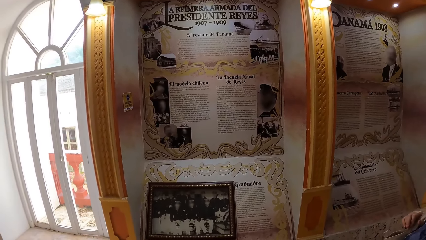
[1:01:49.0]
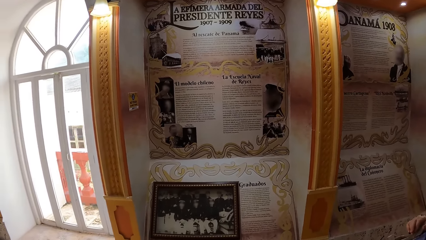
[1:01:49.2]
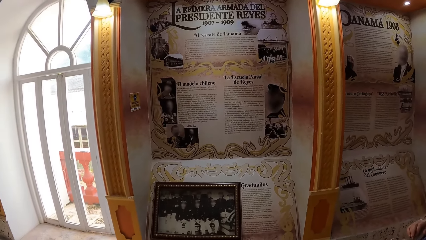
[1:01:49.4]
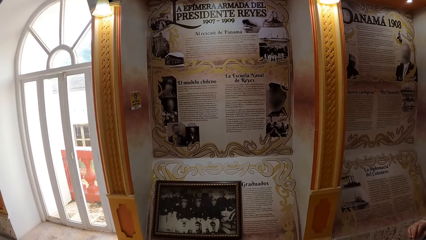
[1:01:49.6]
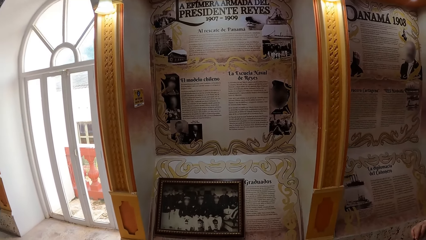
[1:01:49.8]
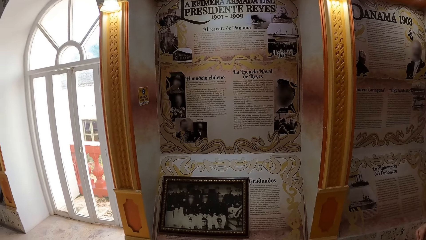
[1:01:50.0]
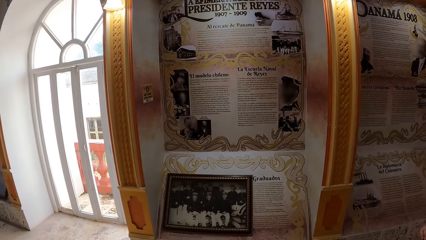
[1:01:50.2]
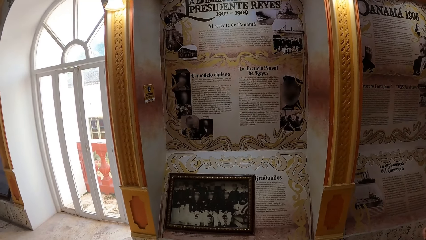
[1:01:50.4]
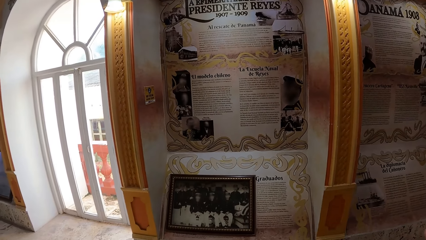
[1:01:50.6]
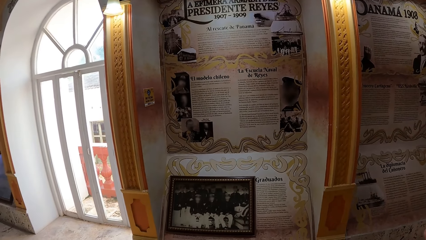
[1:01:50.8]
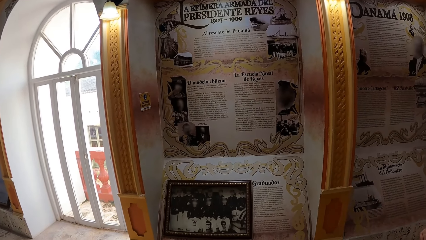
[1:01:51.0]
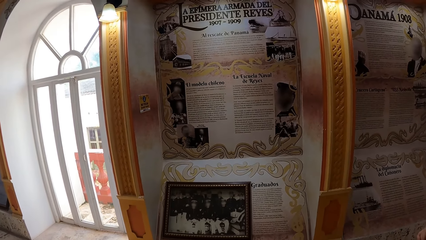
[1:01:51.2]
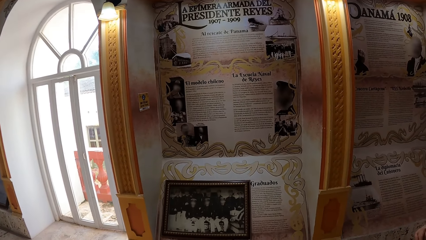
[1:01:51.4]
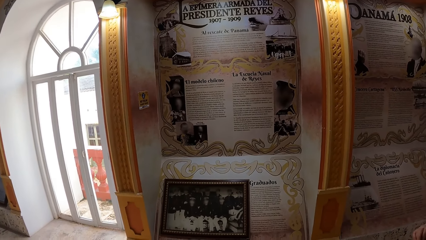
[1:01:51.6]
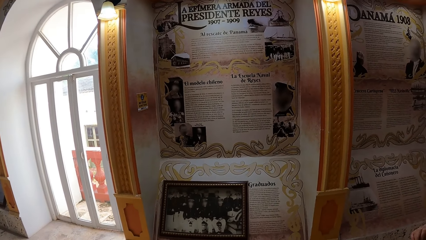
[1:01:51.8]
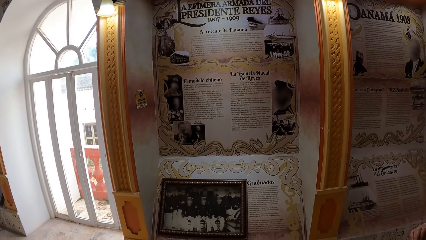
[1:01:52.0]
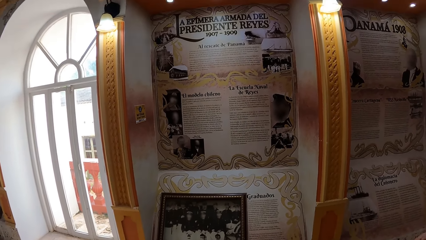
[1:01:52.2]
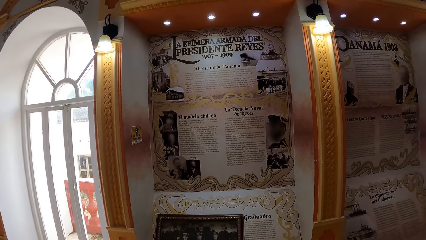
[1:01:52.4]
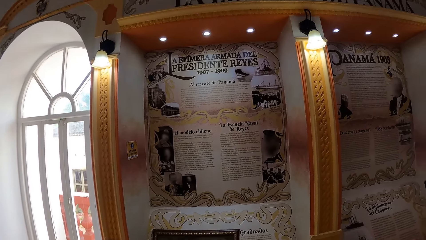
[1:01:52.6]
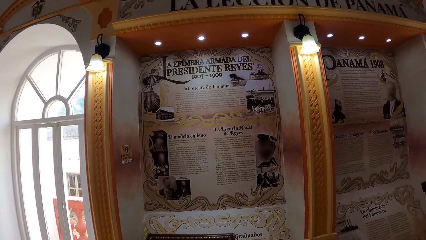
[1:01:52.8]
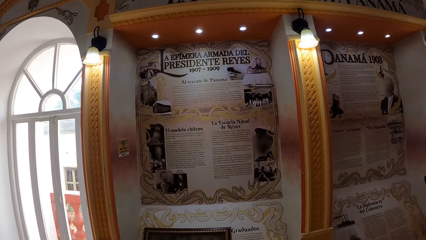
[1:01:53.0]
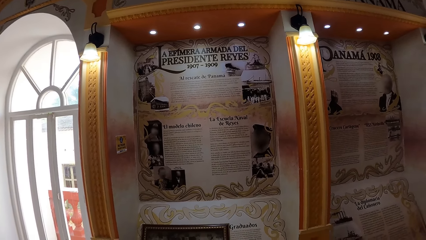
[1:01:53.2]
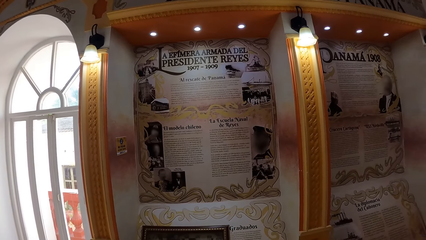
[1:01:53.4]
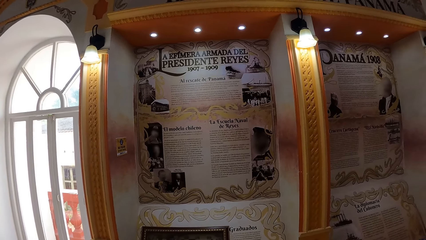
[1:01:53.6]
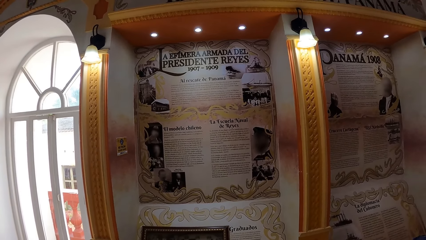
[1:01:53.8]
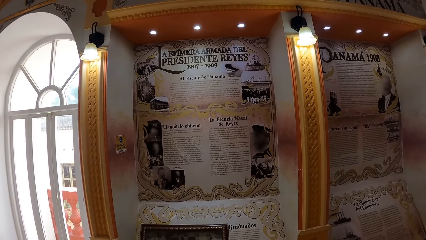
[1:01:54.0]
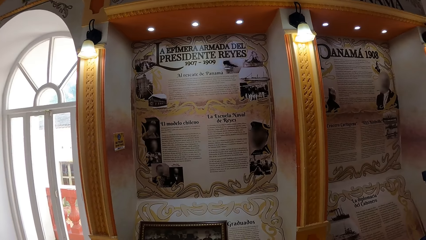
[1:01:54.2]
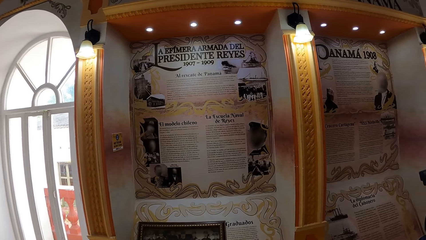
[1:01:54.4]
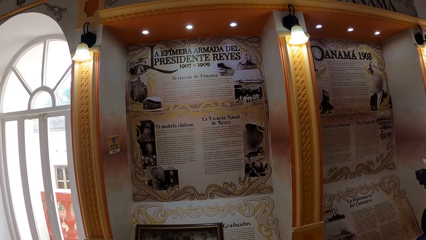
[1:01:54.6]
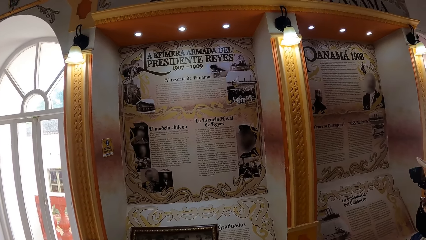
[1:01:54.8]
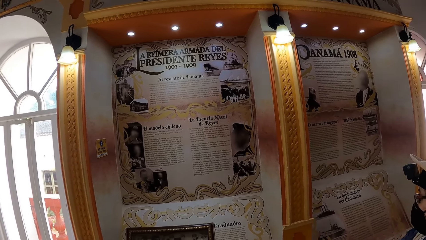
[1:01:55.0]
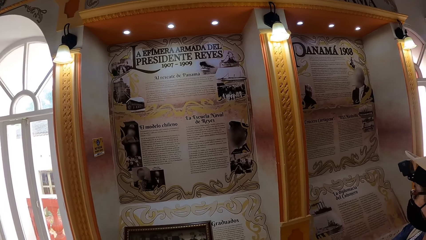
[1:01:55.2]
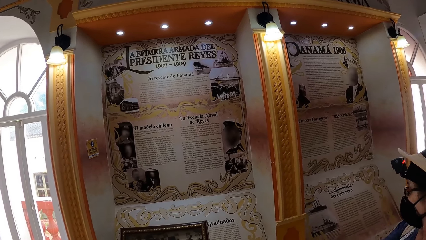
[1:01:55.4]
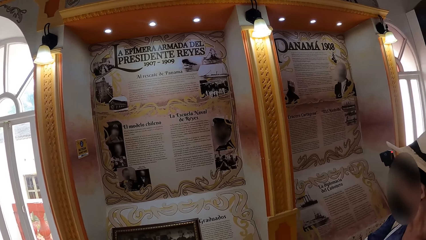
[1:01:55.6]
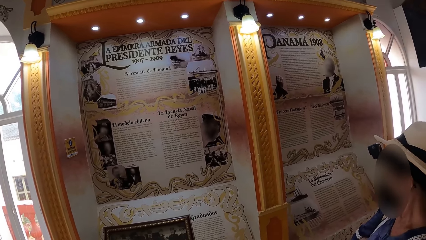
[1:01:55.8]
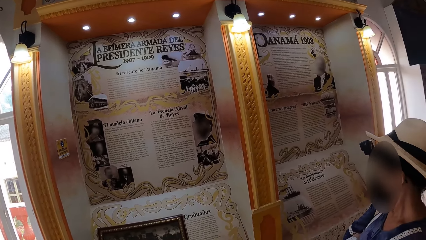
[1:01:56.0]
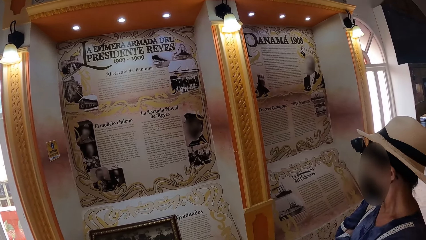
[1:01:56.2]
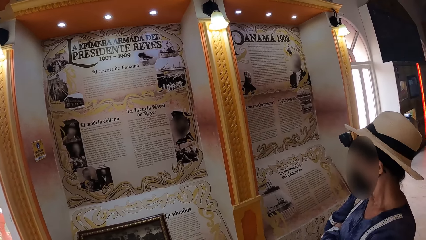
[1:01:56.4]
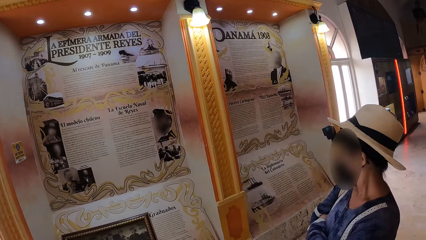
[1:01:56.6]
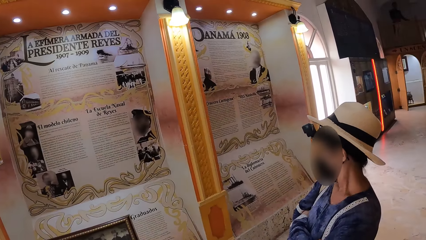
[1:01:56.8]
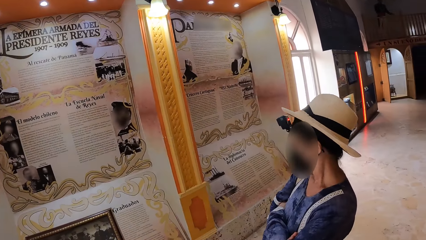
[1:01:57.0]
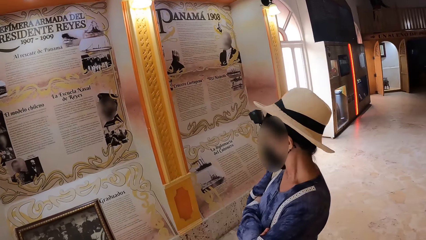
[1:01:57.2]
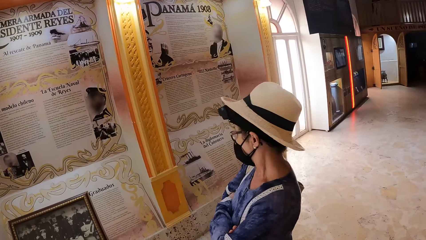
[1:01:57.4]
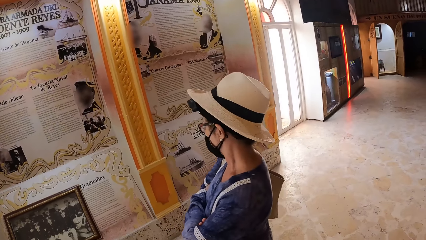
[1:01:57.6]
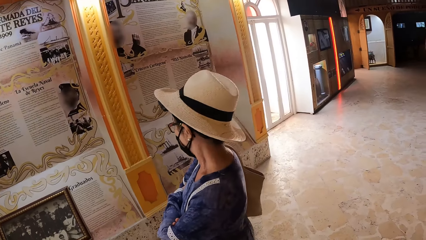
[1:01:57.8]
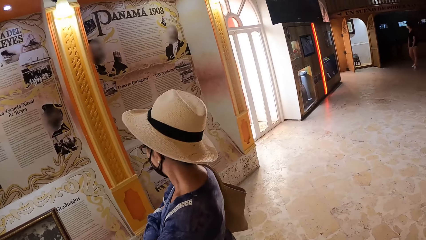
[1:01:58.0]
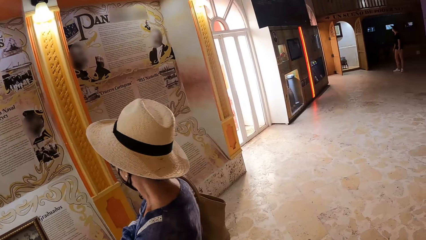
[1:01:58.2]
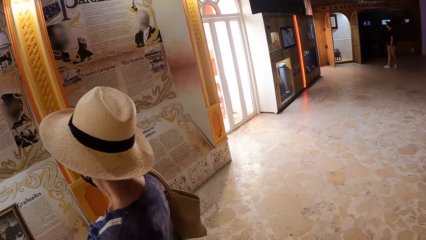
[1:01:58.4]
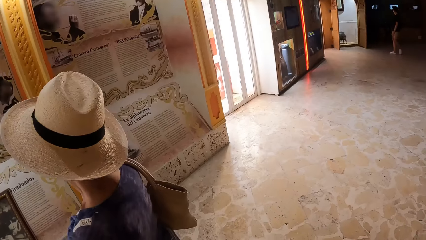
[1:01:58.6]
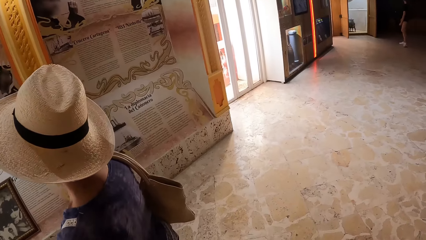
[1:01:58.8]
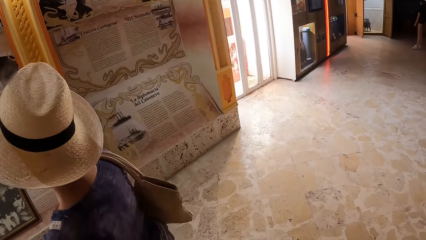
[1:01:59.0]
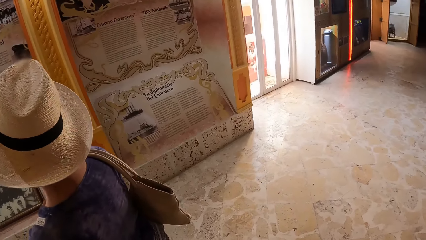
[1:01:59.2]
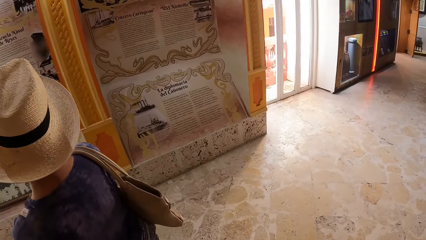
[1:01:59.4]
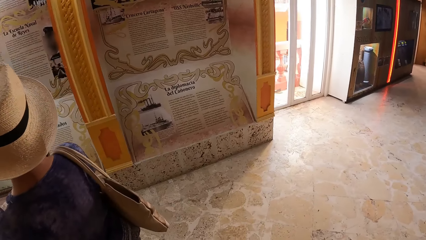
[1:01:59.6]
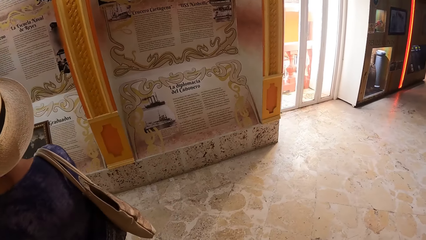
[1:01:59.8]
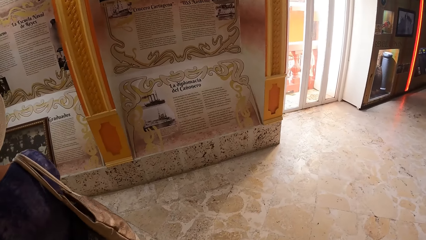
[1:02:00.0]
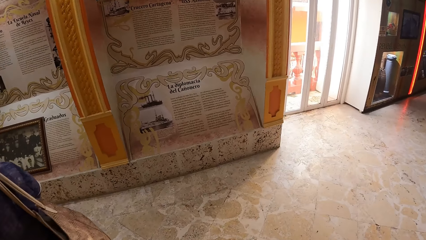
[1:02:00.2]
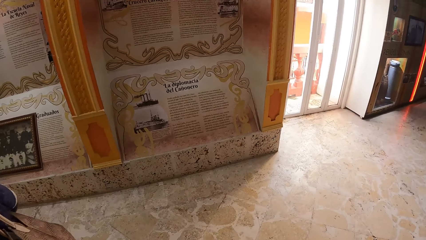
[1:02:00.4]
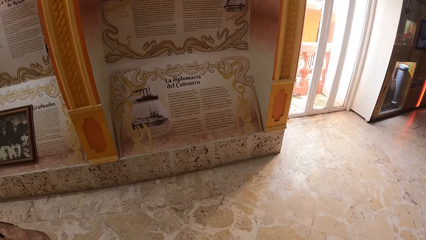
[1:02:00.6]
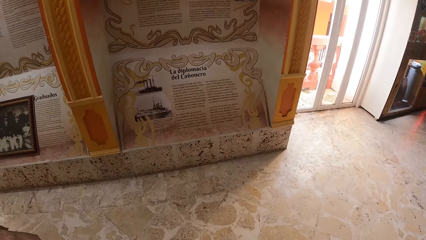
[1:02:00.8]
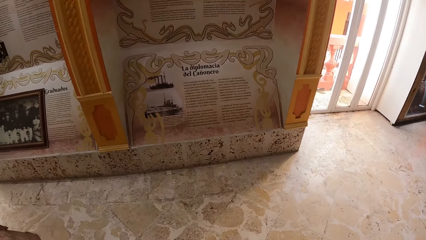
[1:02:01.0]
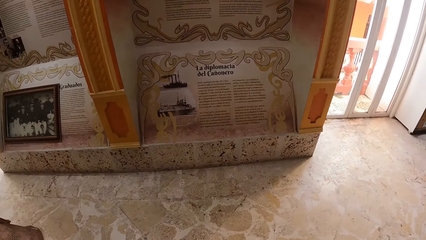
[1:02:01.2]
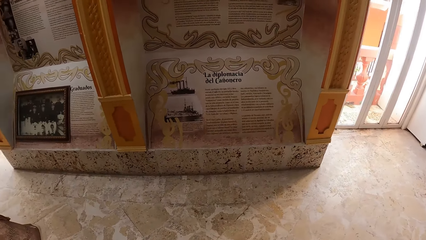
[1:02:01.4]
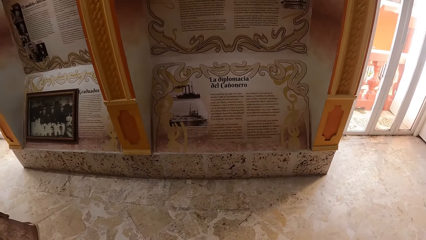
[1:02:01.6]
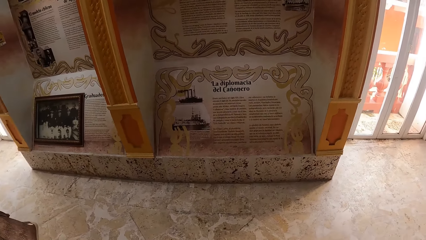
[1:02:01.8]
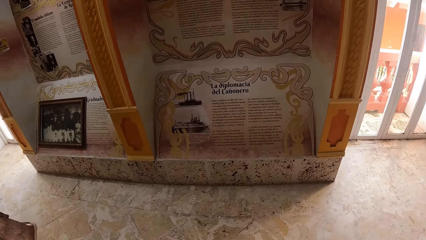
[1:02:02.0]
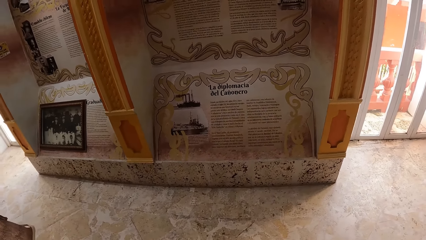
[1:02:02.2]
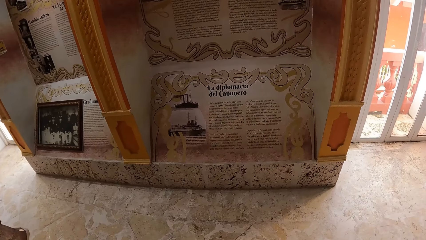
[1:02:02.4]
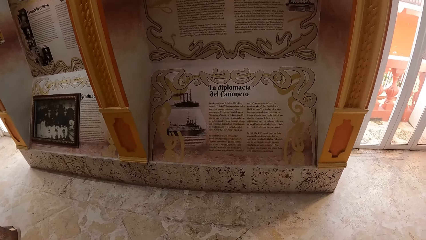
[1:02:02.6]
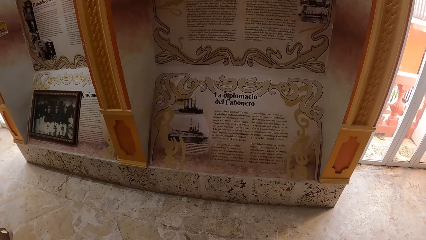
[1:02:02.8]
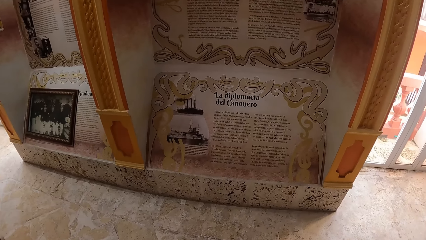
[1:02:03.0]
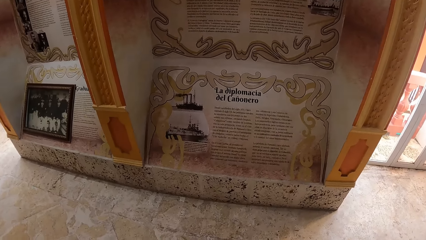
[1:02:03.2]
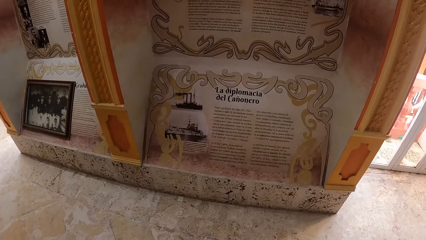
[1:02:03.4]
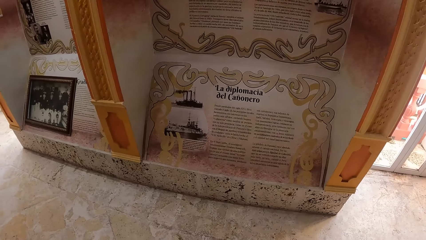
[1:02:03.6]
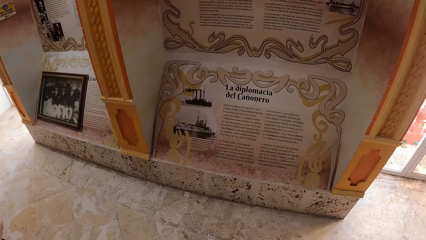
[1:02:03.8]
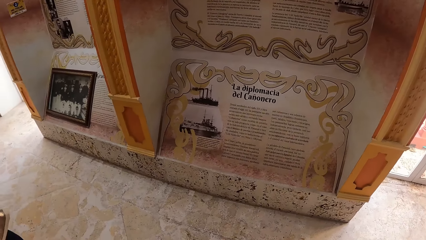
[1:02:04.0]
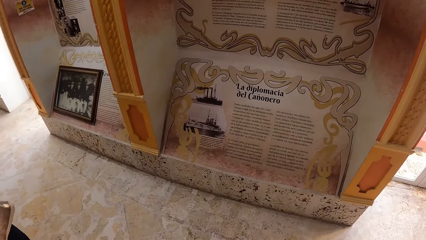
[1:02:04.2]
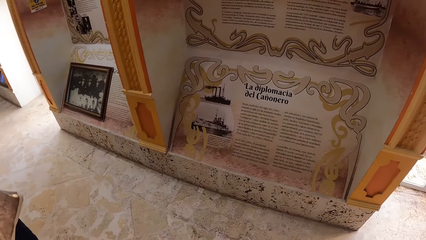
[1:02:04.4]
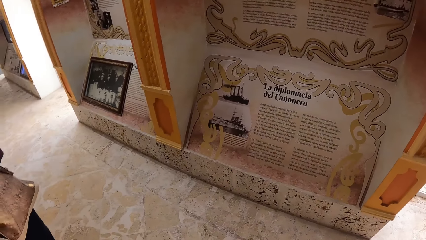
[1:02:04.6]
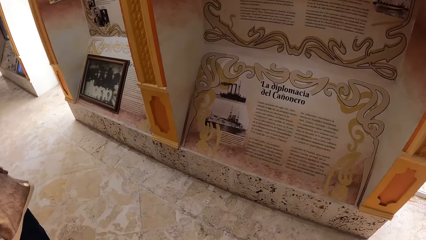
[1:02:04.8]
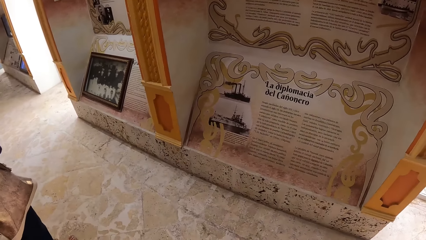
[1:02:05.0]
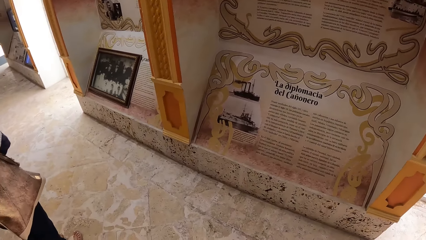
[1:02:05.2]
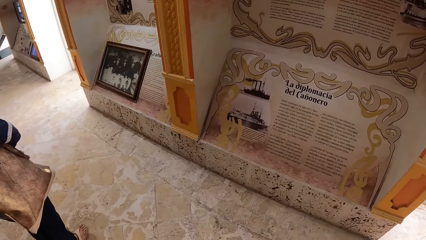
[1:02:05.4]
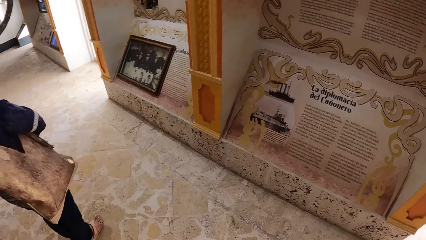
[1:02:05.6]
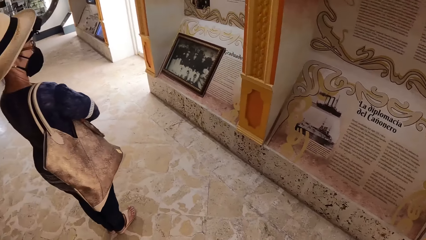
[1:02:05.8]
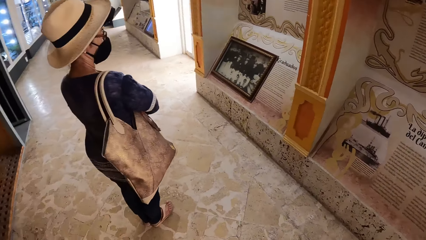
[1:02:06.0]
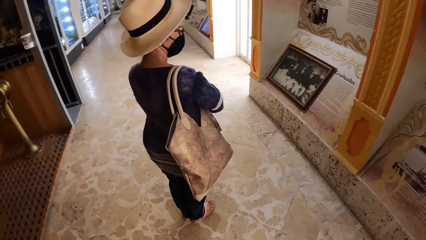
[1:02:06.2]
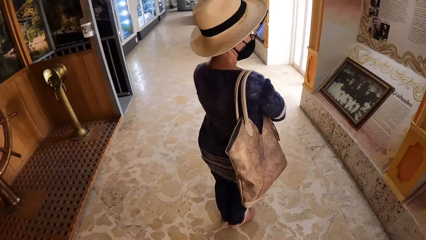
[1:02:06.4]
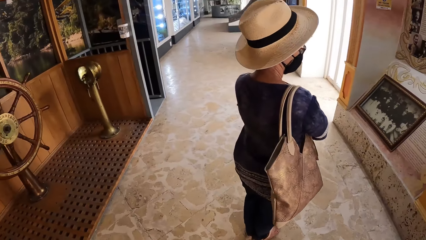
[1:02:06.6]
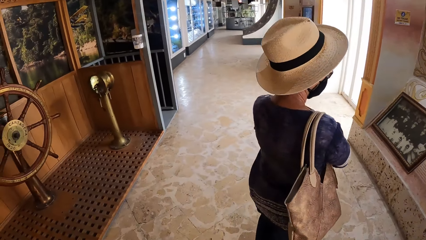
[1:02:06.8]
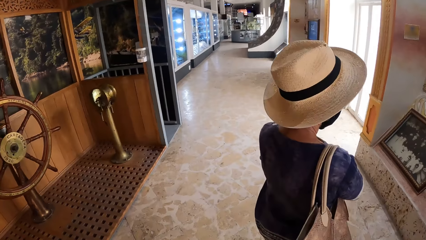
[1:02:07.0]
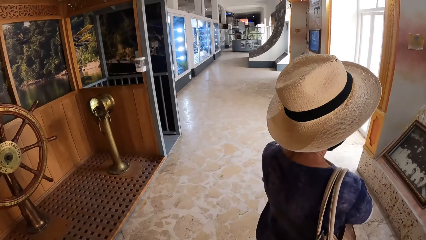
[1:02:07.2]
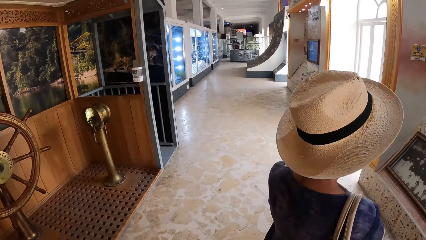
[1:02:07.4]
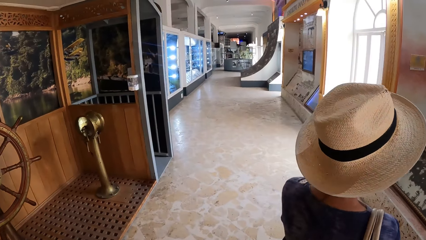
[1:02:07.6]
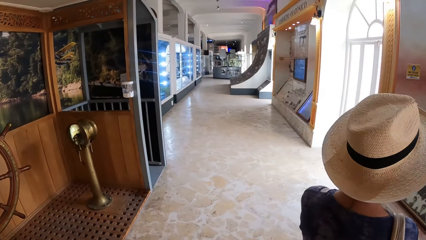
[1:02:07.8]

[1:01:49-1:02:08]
The camera wearer looks at the artefact. They walk forward.
